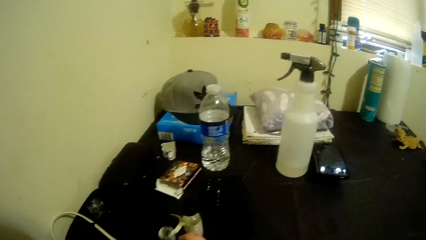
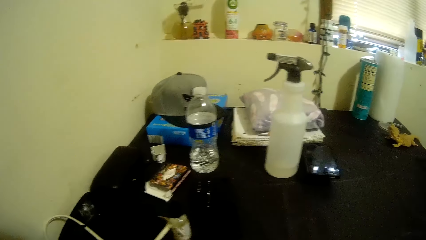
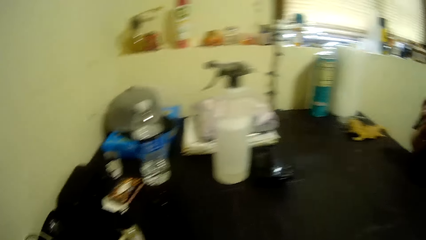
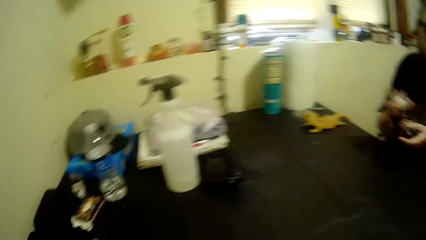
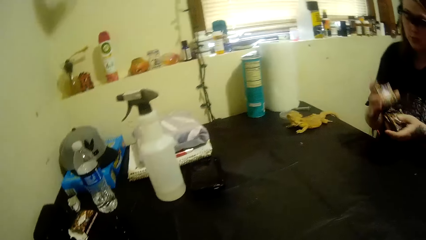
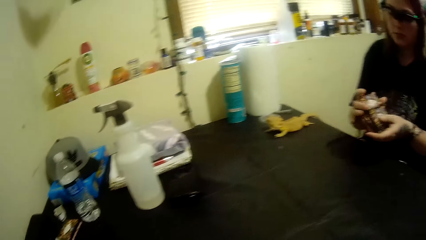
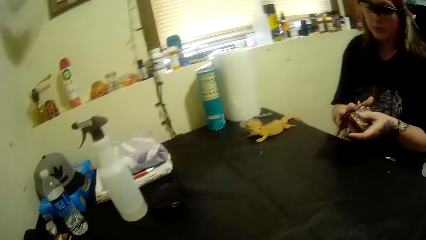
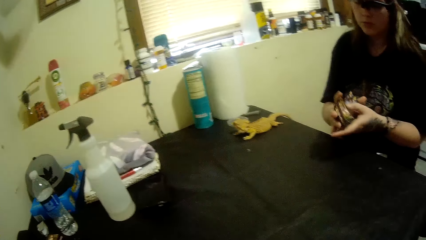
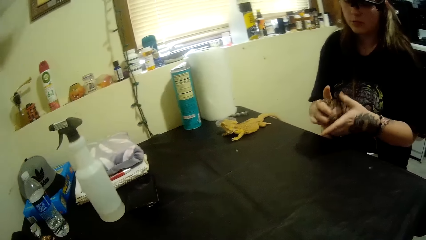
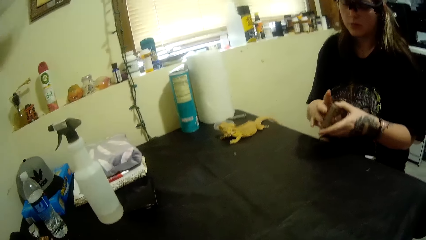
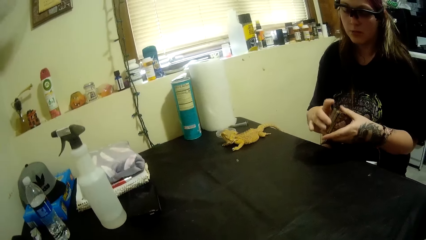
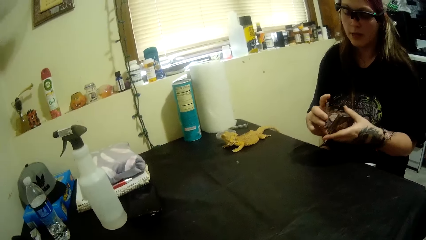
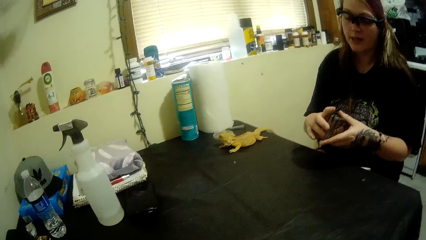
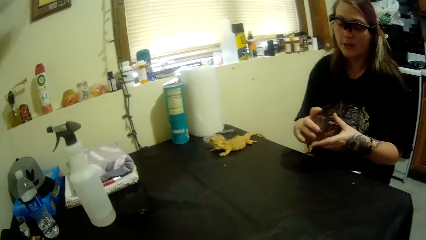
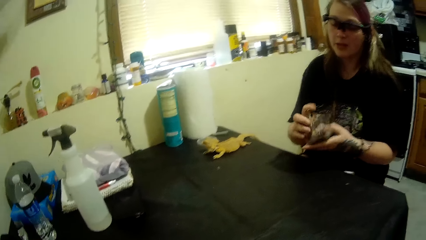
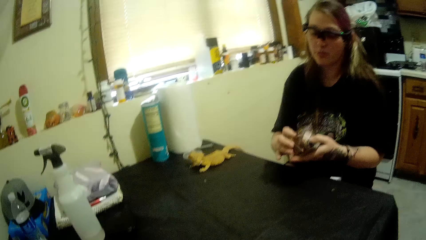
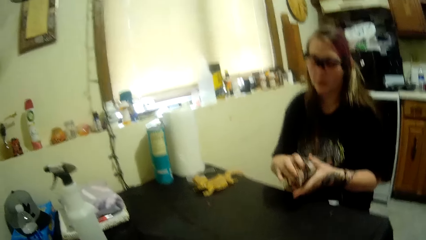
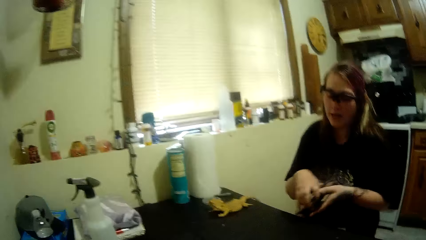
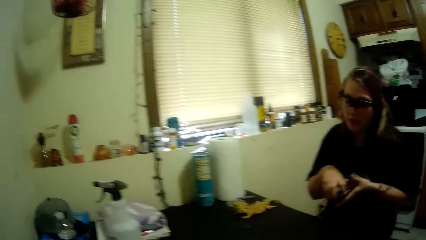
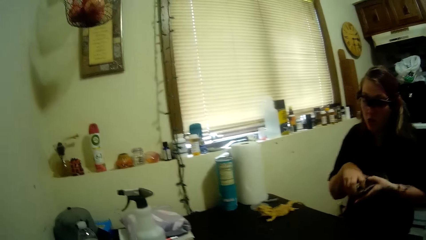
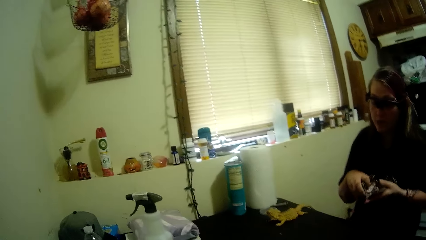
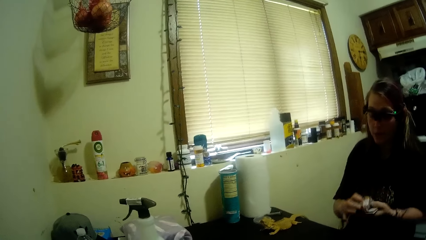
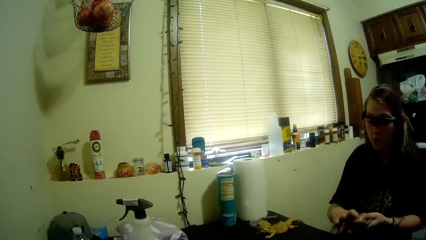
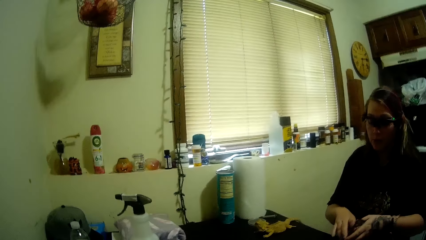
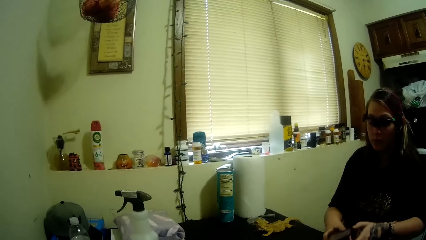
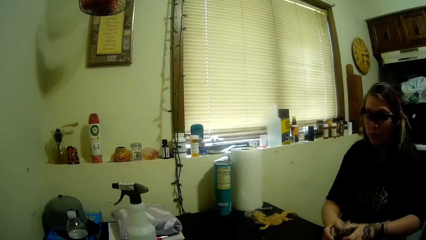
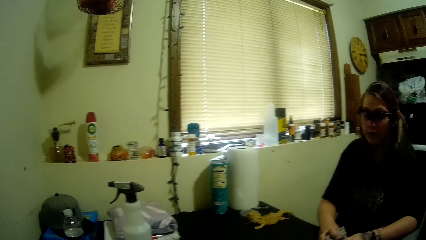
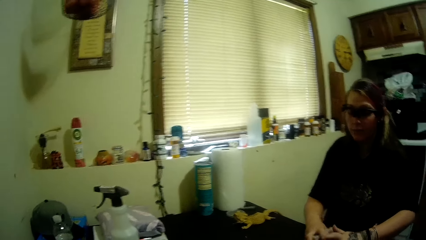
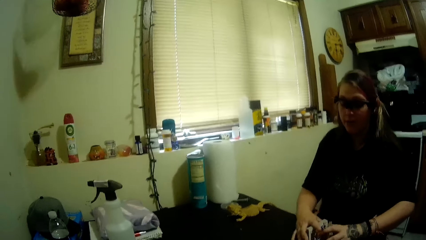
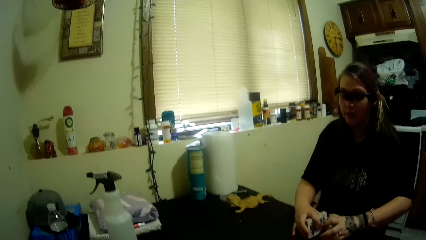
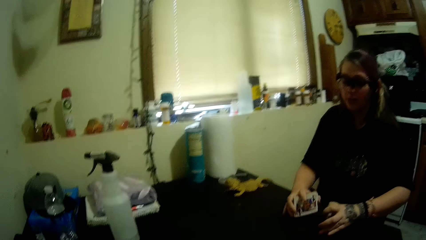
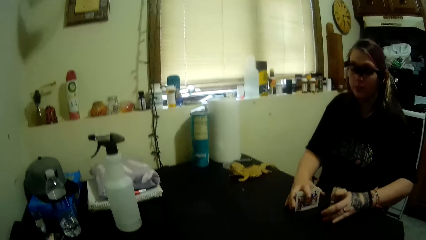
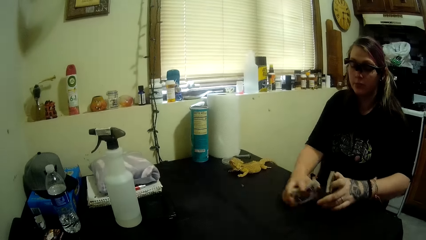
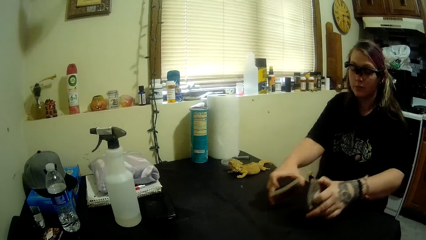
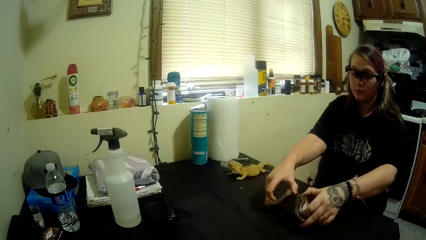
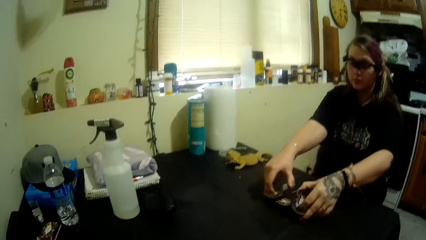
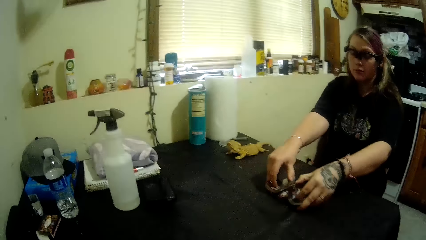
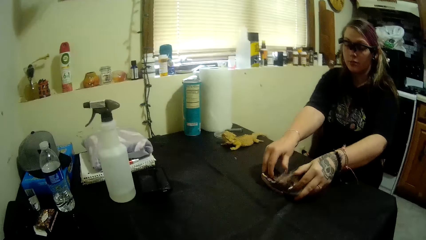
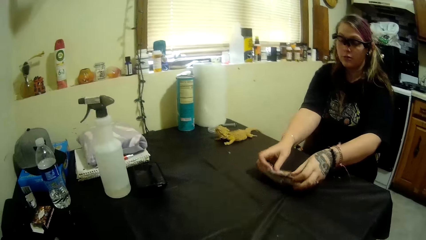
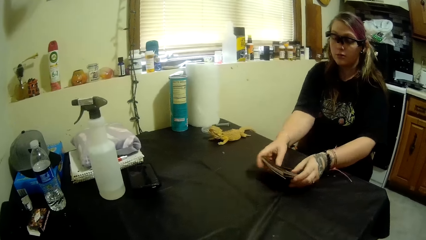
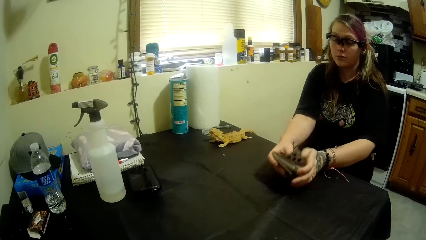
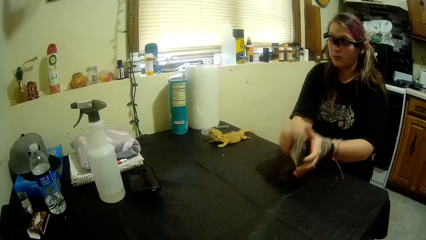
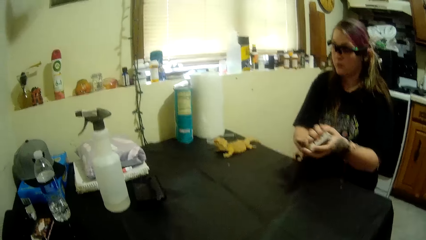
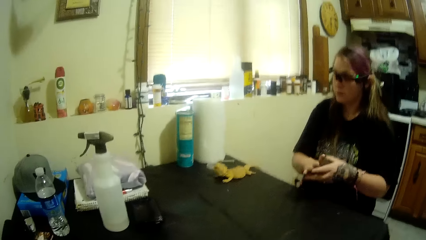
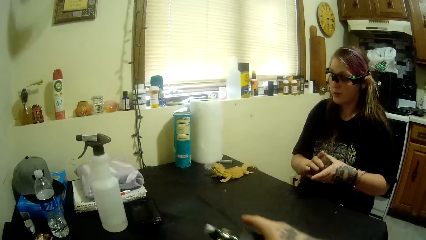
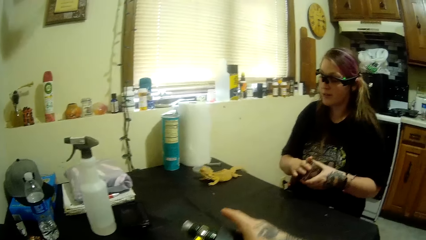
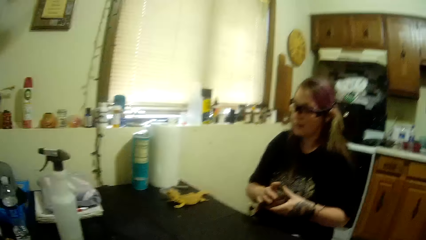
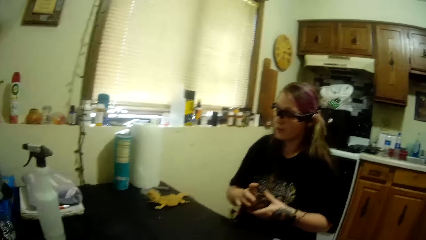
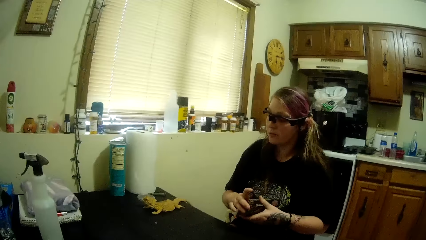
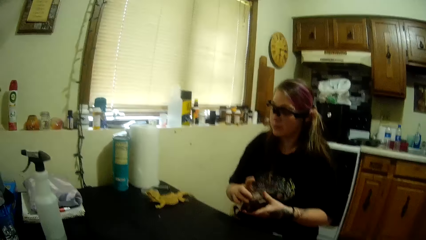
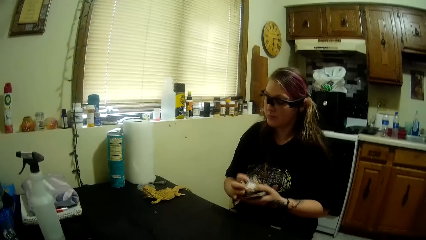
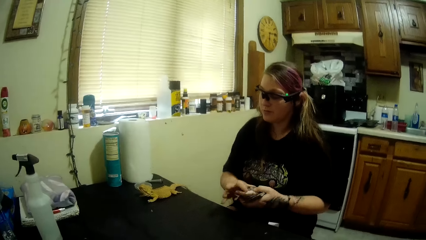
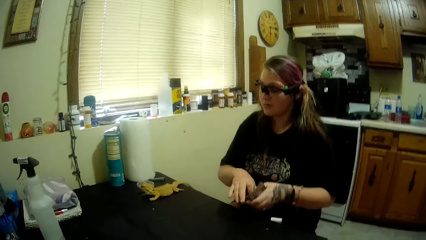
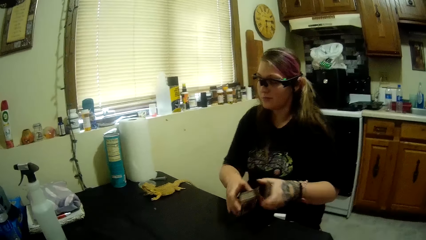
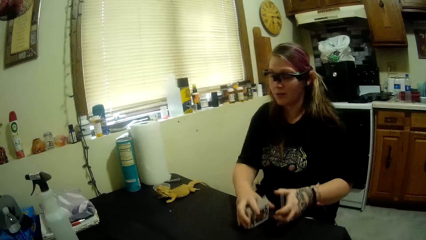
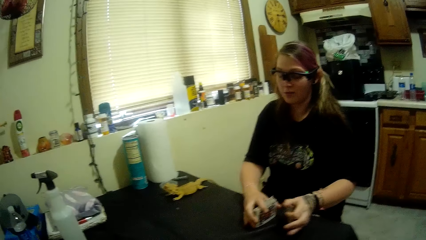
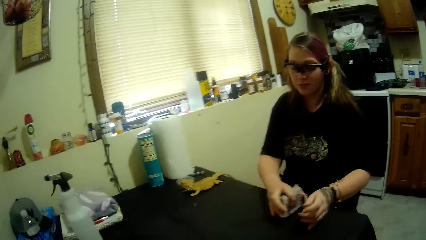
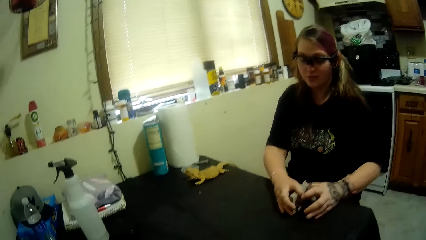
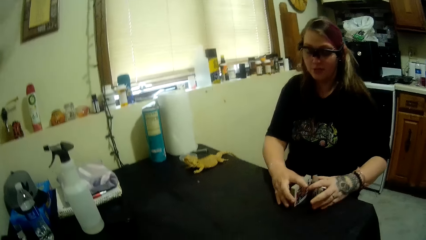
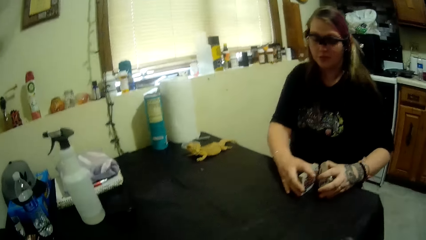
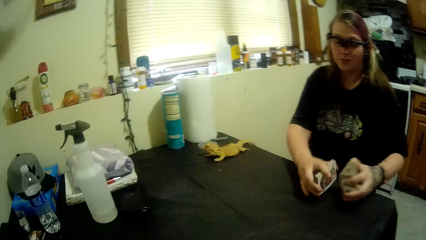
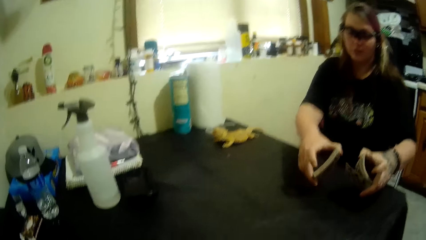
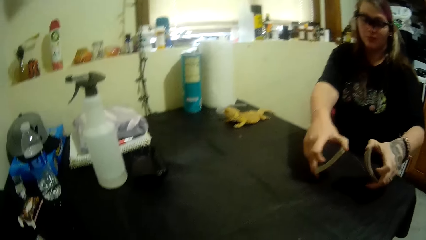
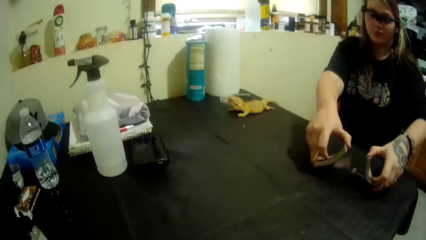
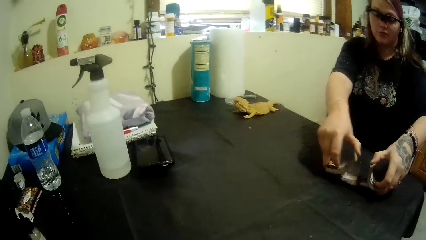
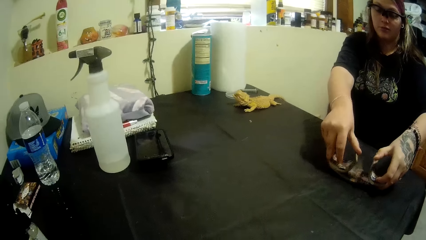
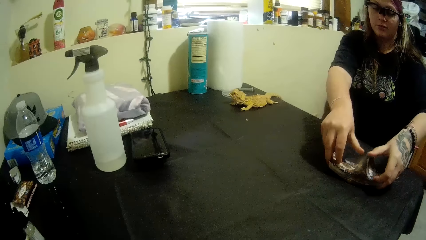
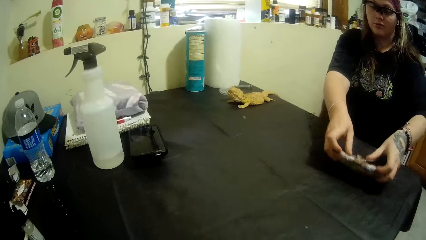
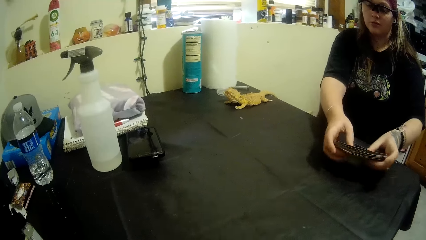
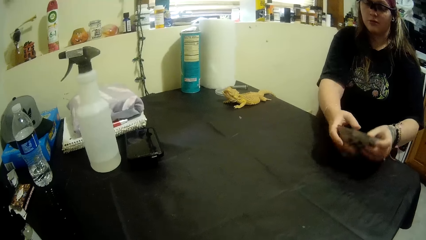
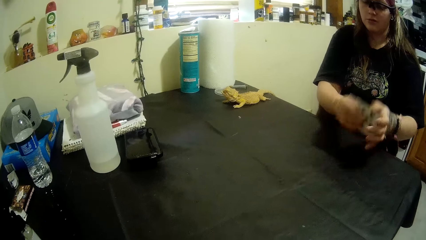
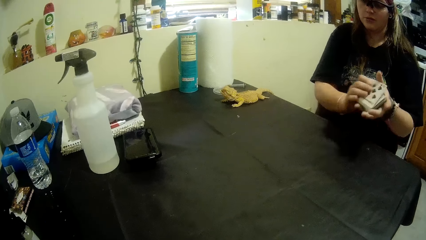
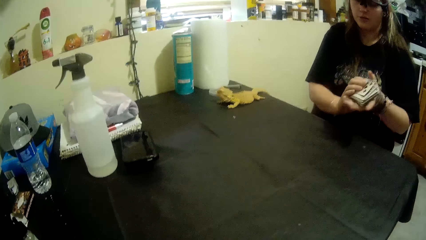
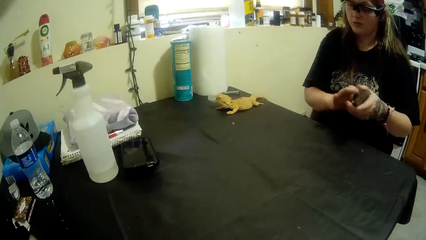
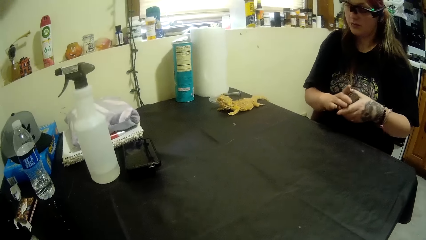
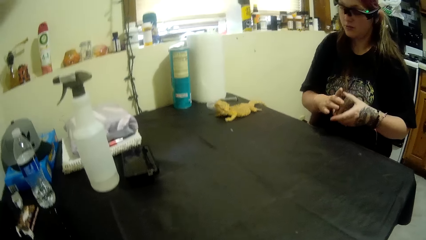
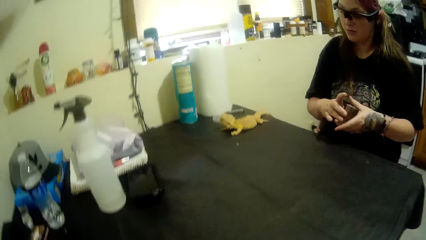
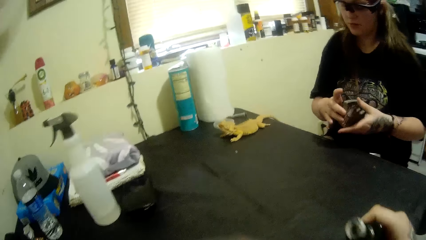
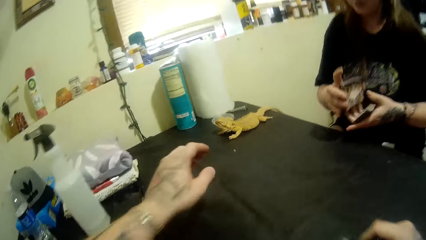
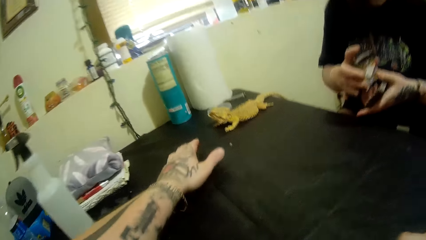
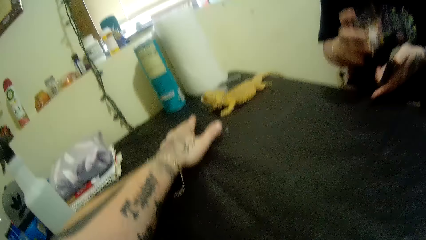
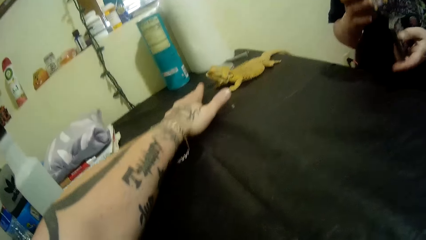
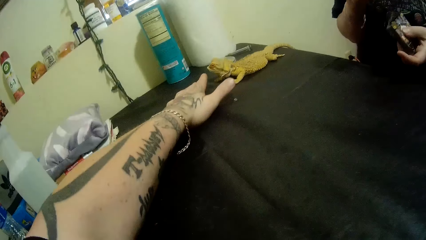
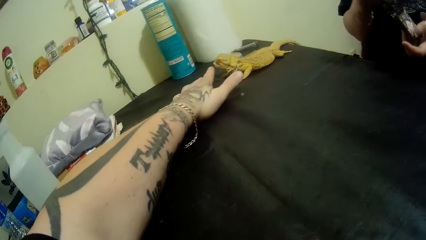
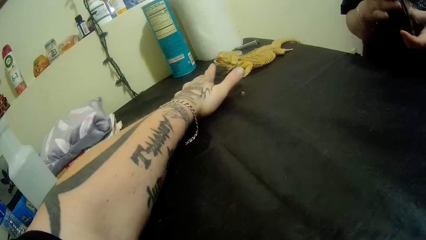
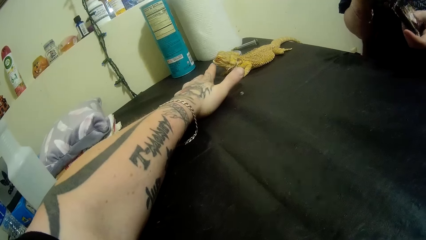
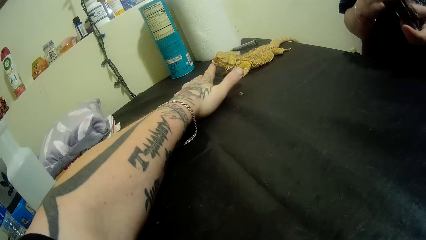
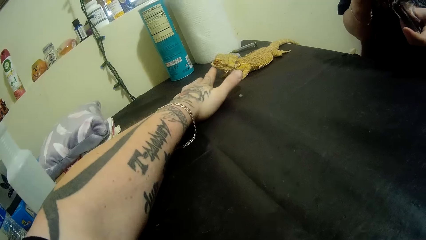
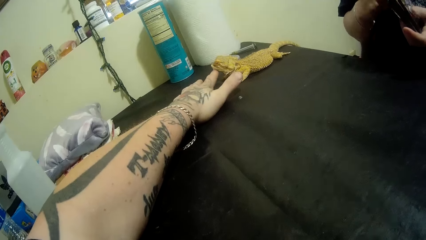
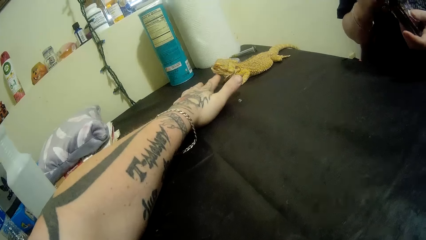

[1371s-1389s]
The camera wearer takes a bottle. He points at the table. A woman puts cards on the table. The camera wearer touches the iguana with his left hand.
